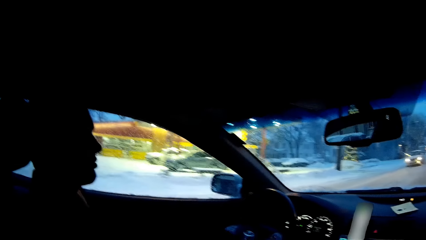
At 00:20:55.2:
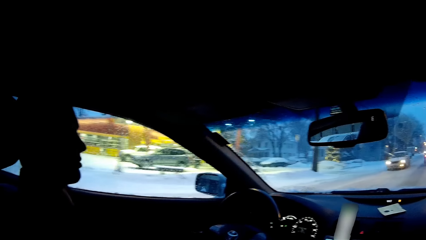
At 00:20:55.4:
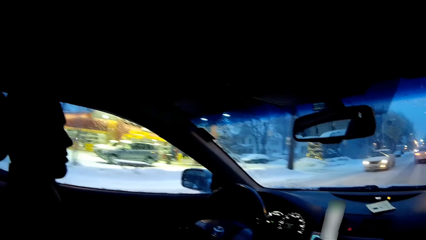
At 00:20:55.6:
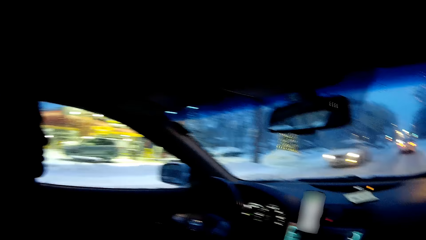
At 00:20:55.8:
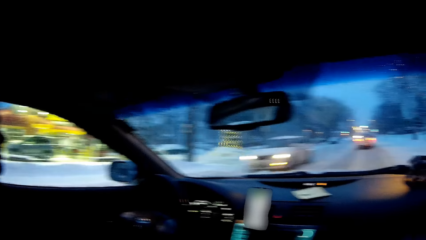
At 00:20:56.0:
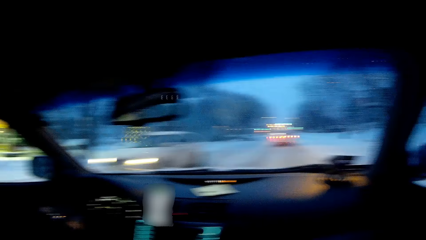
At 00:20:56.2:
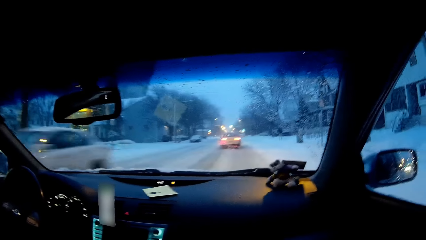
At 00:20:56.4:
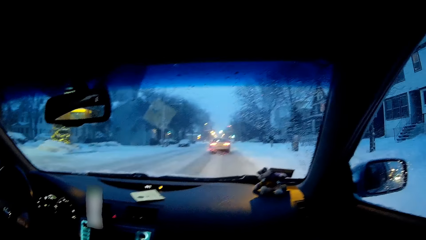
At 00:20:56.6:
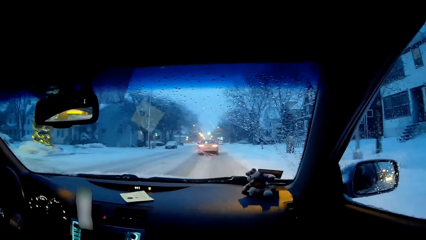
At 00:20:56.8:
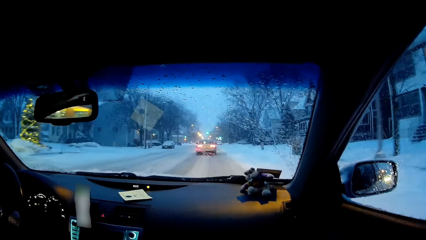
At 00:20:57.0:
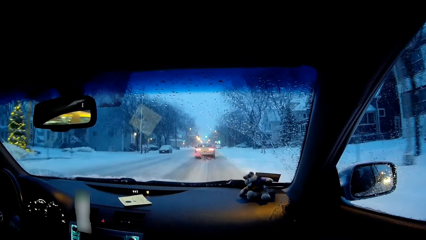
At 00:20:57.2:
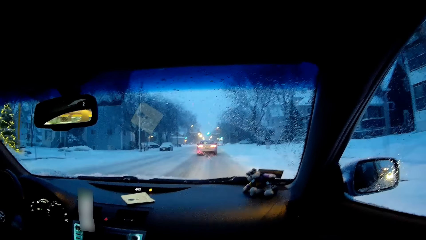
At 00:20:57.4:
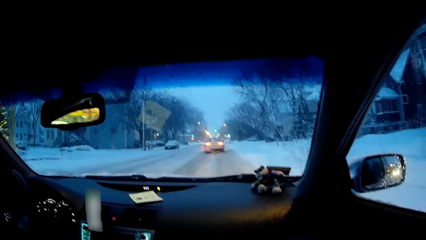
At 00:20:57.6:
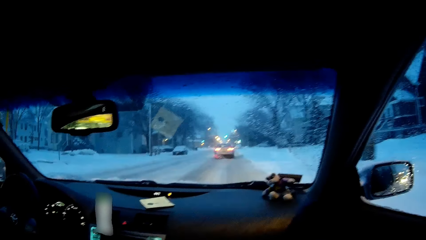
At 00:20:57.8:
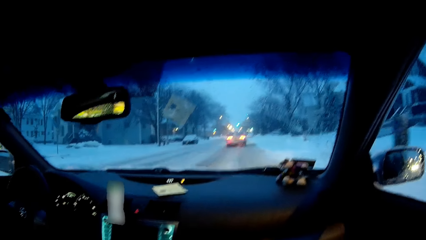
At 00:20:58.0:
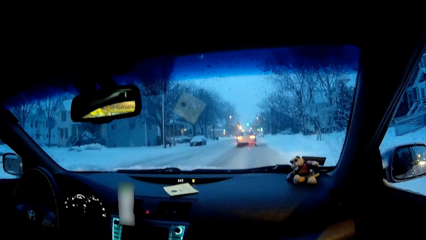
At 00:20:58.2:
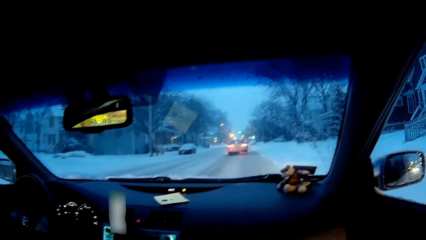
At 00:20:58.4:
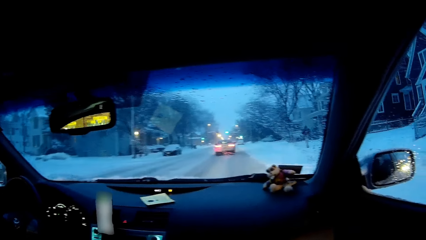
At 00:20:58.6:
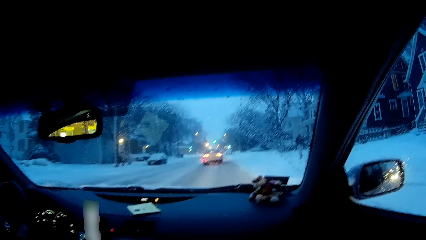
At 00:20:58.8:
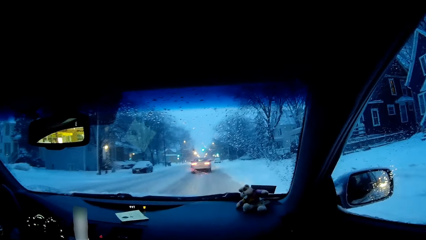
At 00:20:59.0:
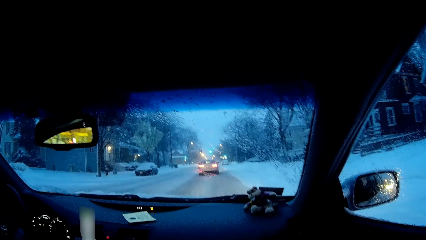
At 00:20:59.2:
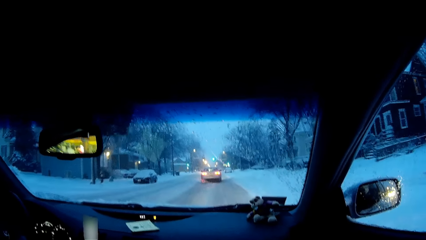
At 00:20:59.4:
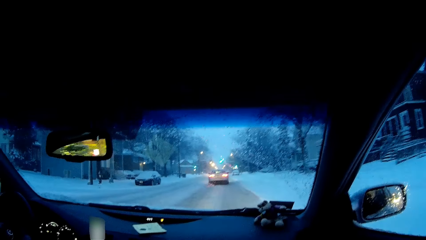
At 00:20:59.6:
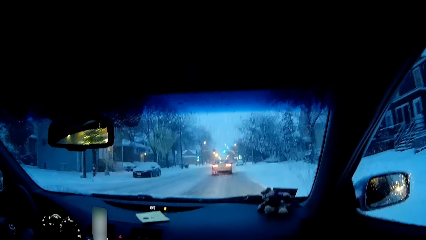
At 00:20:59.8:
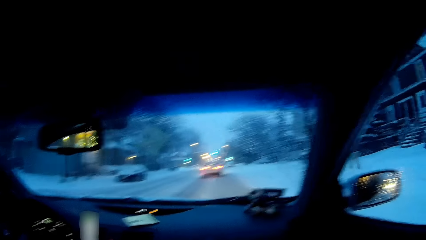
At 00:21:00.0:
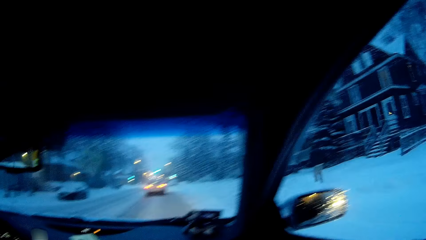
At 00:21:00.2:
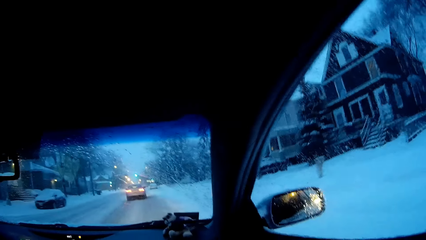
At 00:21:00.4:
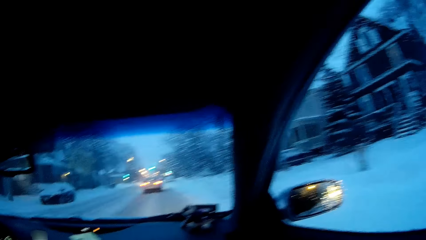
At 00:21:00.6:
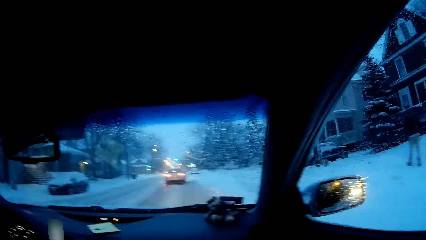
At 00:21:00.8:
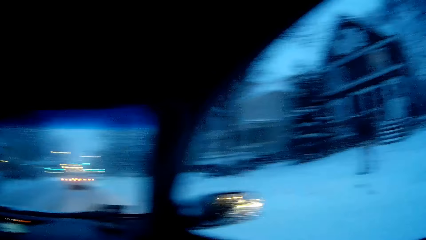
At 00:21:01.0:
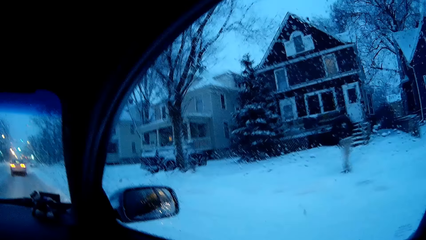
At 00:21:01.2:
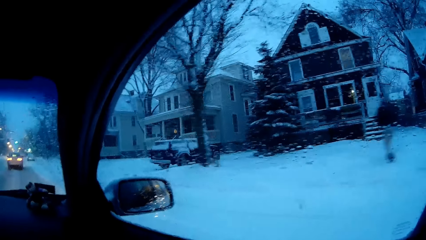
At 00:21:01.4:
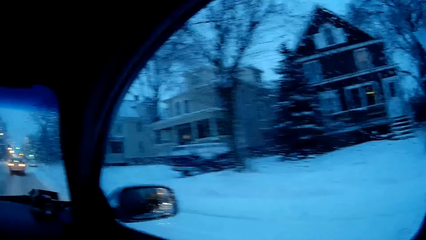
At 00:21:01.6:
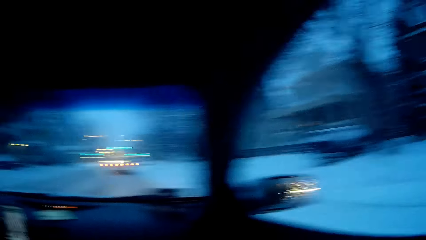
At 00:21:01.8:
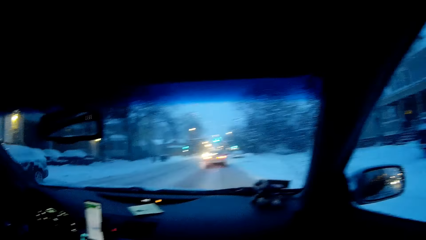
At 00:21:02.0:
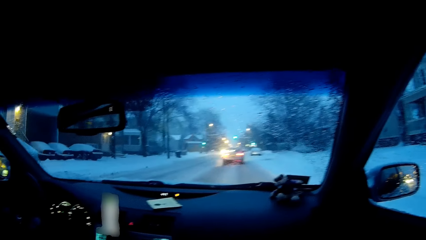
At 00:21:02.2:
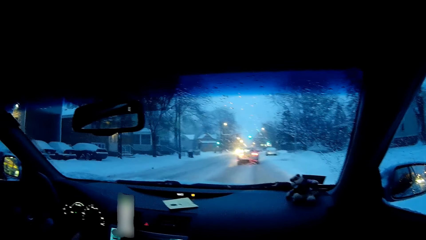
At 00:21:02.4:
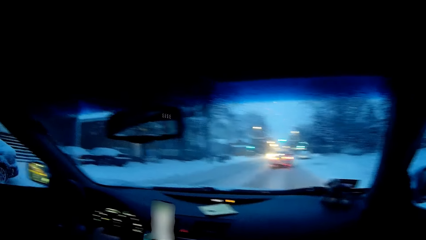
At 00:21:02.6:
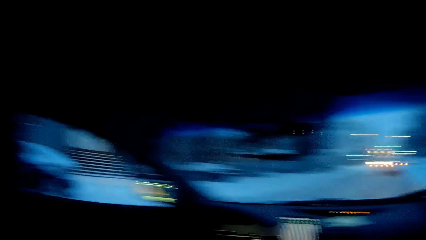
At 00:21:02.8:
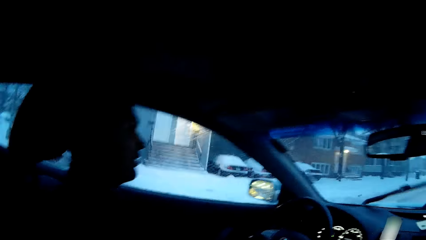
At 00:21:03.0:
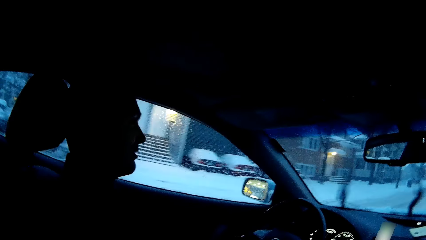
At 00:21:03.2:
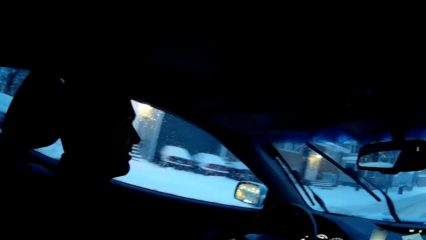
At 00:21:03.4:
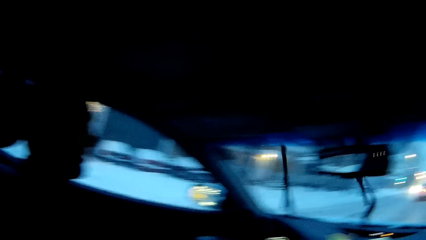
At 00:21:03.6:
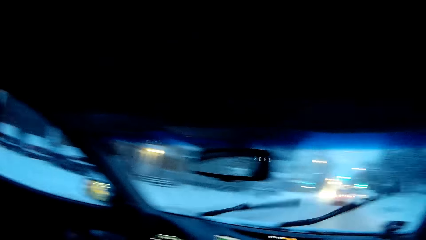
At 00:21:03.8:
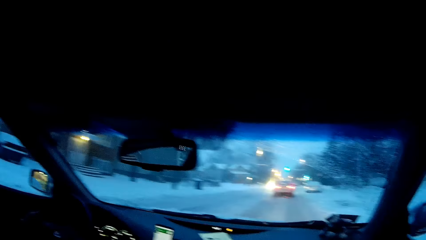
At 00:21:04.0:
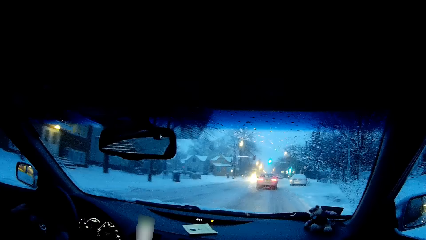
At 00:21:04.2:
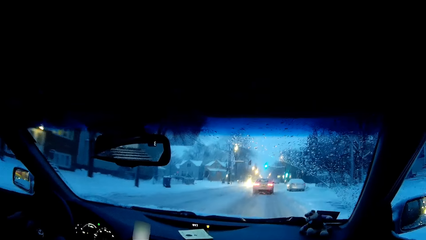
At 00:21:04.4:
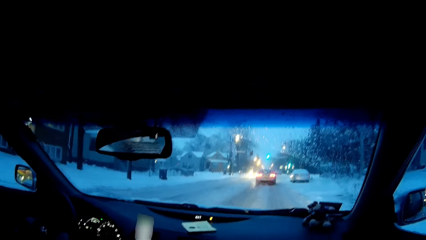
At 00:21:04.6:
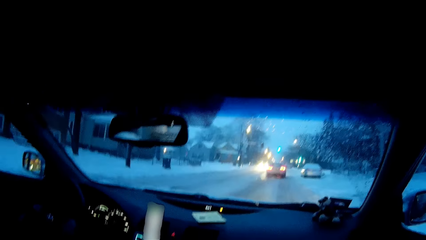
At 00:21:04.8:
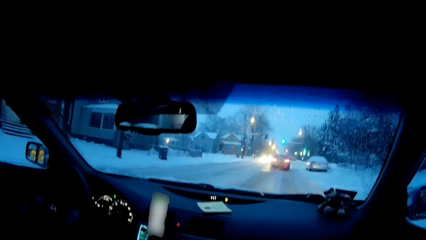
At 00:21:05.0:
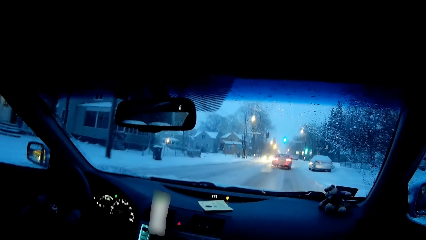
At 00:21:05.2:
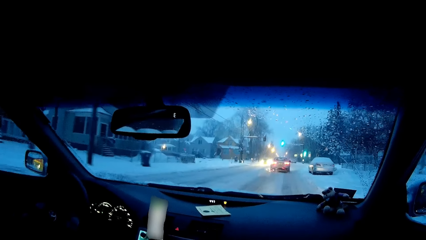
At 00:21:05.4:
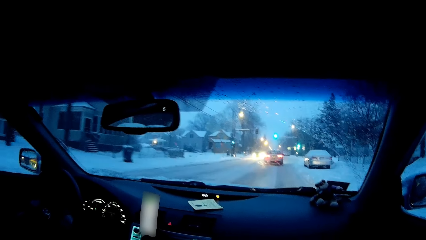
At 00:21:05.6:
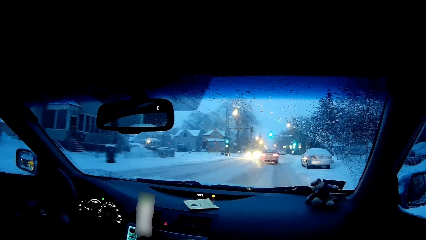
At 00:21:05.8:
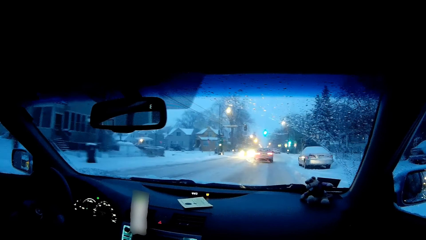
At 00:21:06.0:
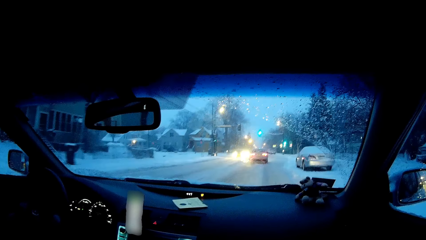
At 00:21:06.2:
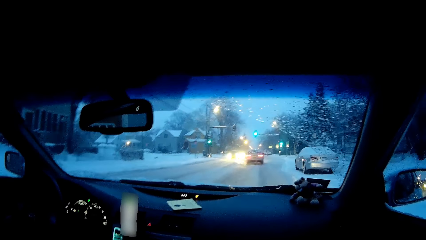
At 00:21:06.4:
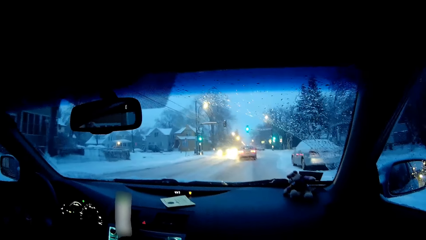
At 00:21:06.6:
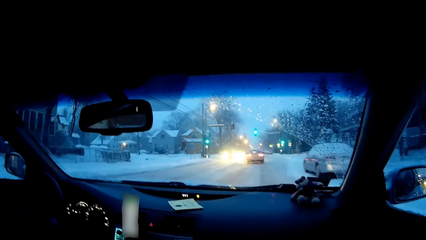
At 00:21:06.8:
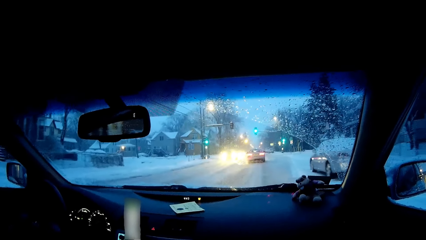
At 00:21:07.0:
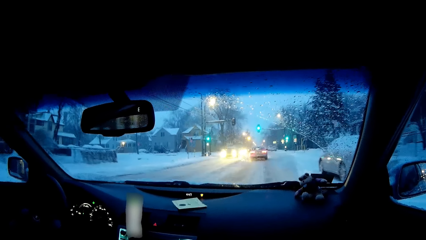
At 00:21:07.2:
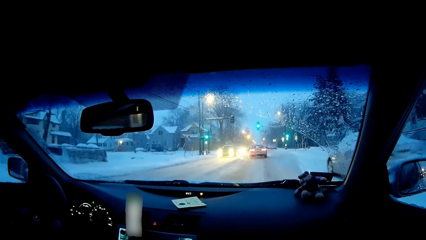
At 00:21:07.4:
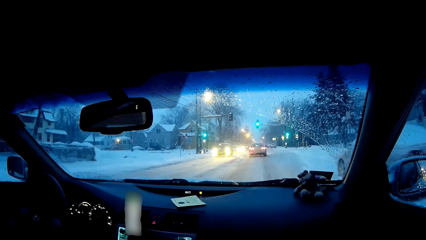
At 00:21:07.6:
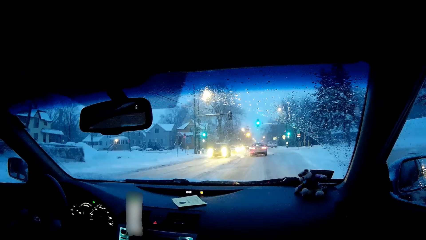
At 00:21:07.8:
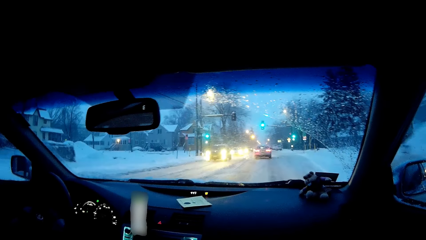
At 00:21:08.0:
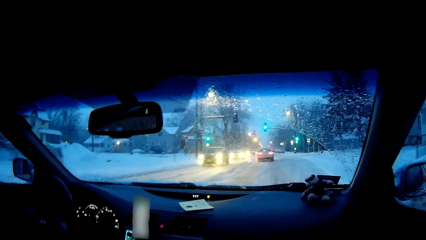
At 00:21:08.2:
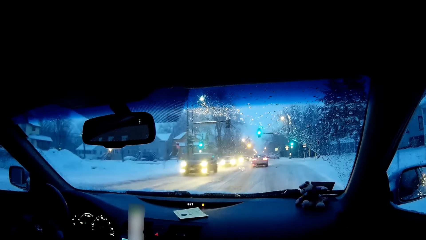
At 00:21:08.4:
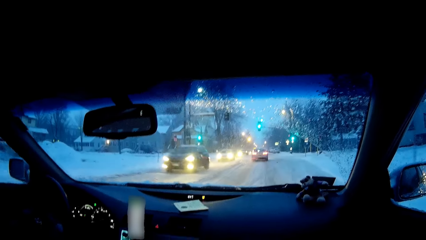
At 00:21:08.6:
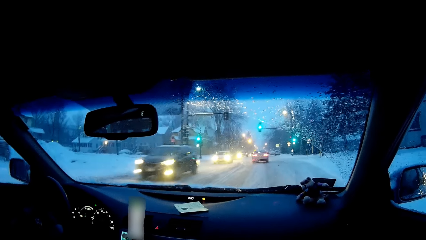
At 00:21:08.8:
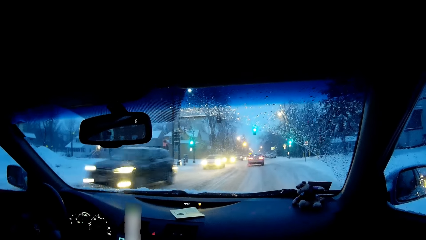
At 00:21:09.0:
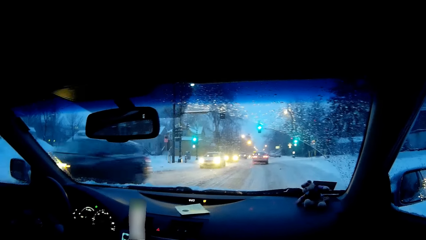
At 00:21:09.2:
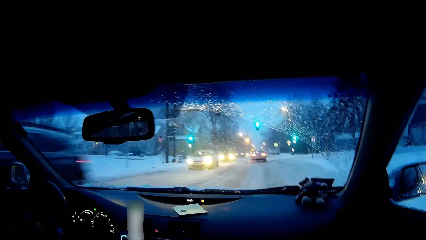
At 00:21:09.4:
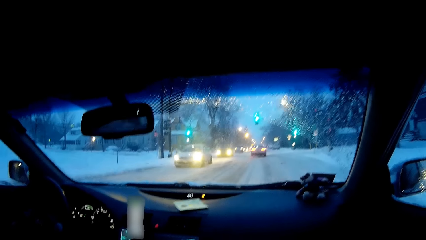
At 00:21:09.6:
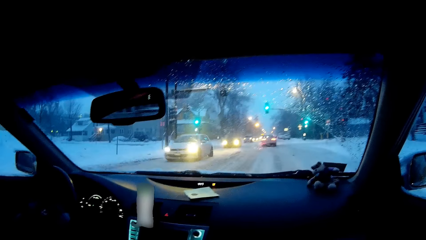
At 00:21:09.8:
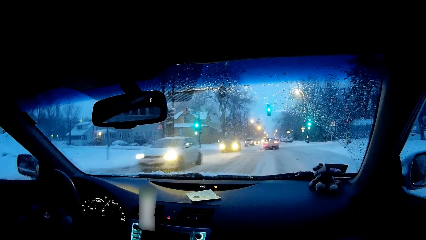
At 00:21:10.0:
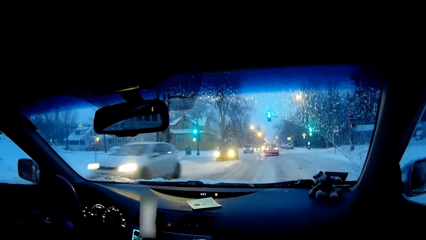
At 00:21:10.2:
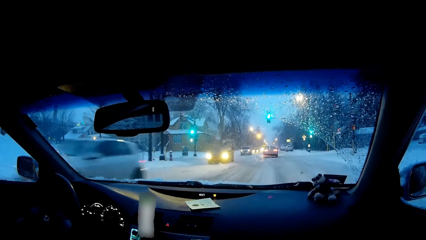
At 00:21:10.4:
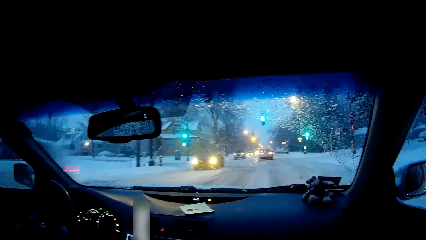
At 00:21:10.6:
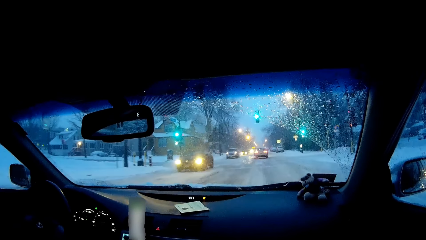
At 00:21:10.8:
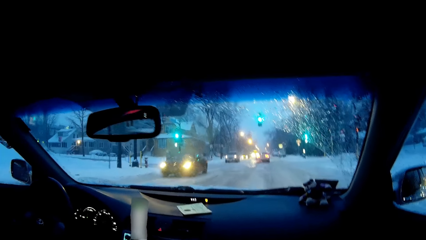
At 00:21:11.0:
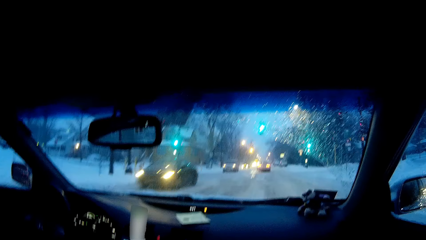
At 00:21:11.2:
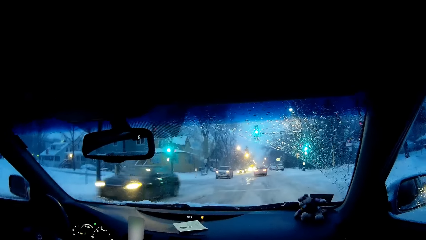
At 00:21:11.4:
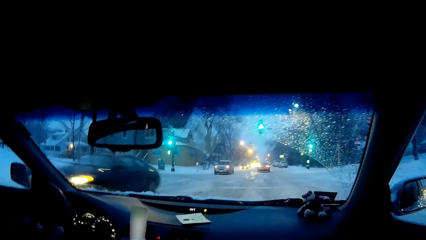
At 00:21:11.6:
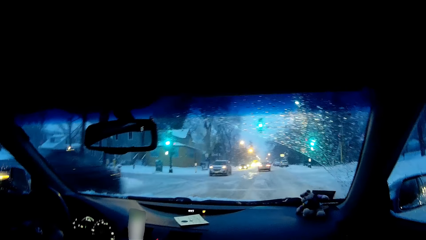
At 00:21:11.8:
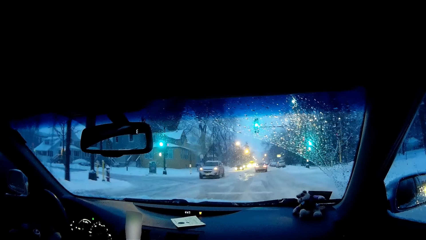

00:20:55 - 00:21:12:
The camera wearer looks at a man. They look forward. They dialogue with the man. The man drives on the road. The camera wearer looks at the right side. They look forward. They look around the road. They look at the man. They look forward. They dialogue with the man. The man drives on the road.
